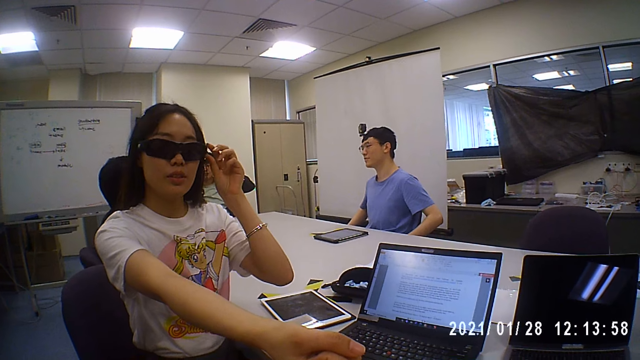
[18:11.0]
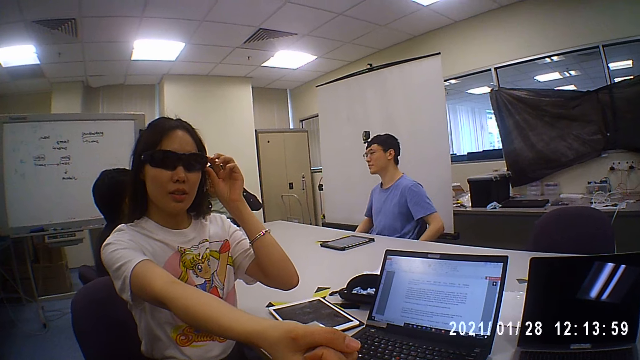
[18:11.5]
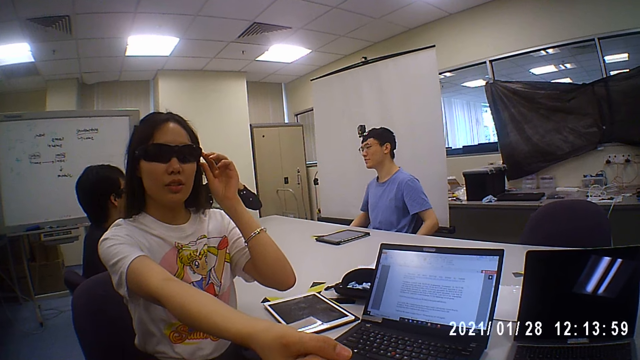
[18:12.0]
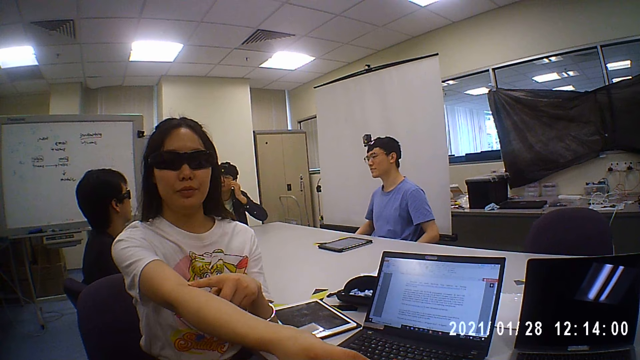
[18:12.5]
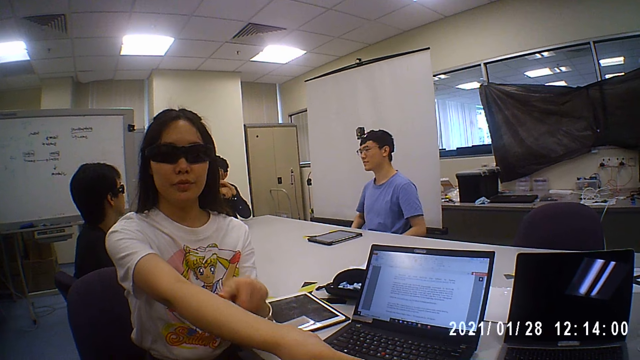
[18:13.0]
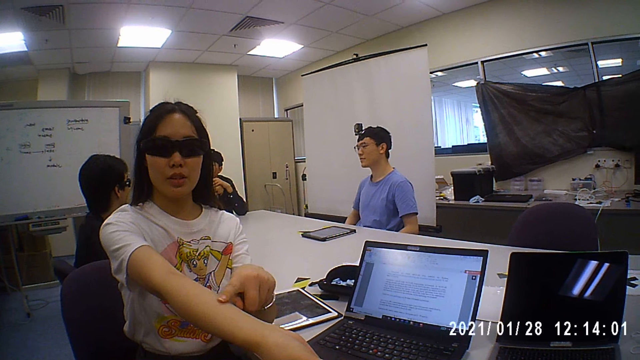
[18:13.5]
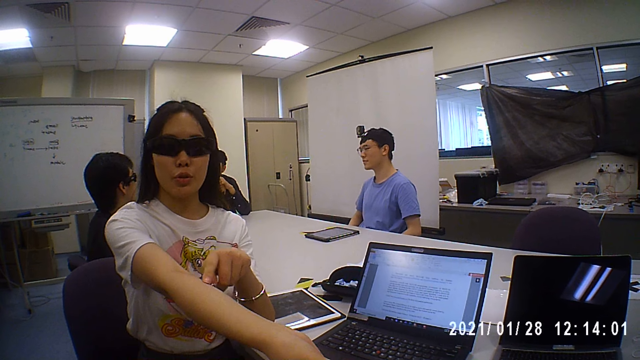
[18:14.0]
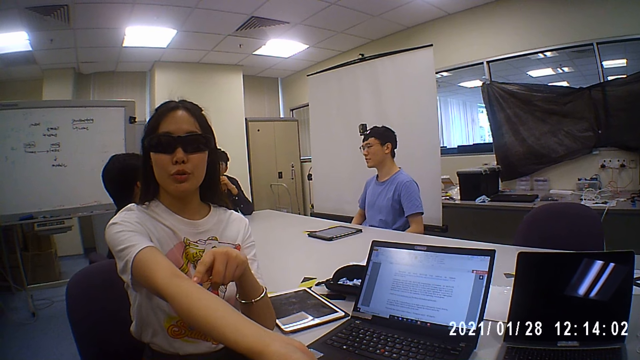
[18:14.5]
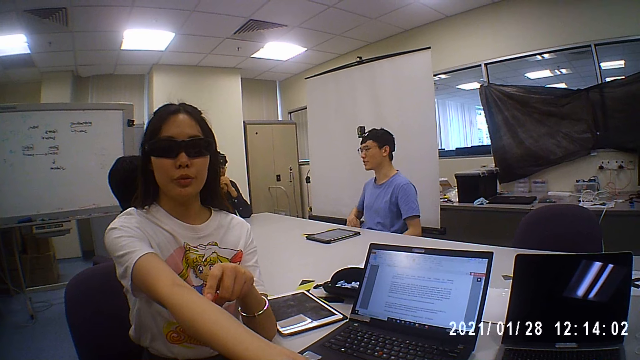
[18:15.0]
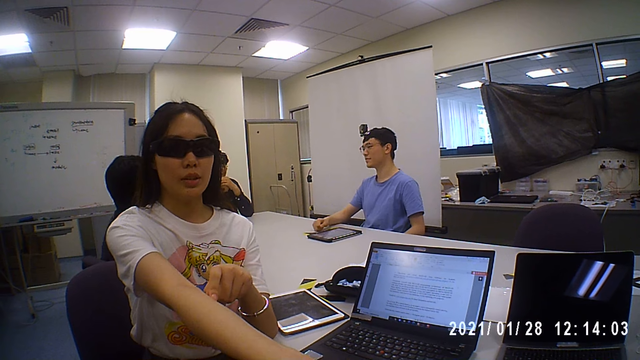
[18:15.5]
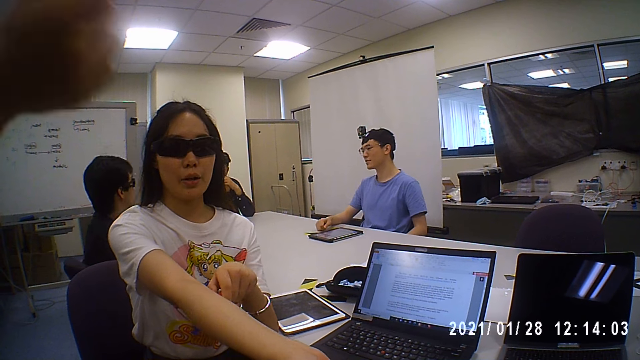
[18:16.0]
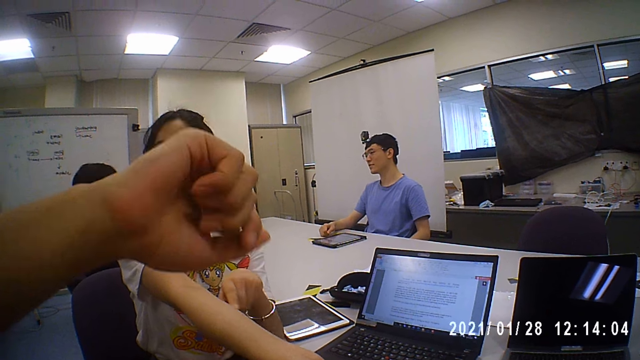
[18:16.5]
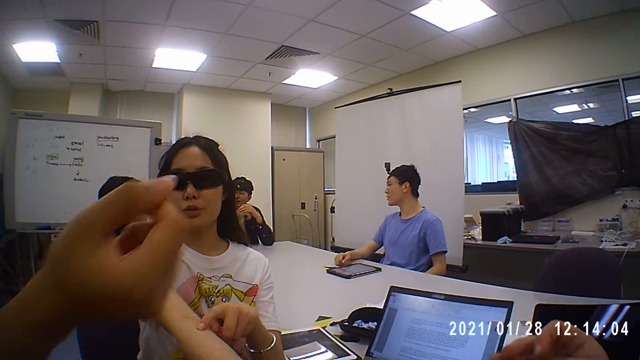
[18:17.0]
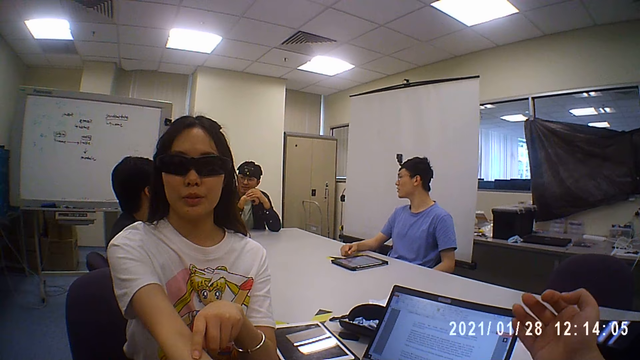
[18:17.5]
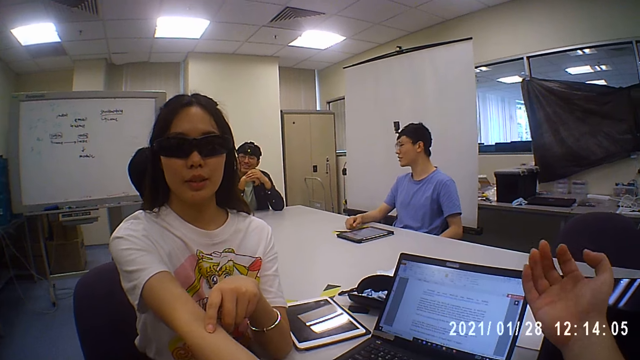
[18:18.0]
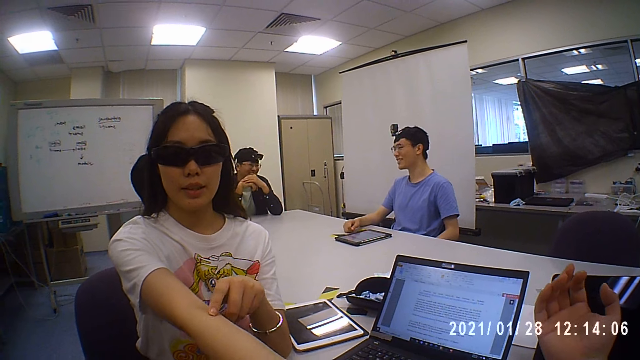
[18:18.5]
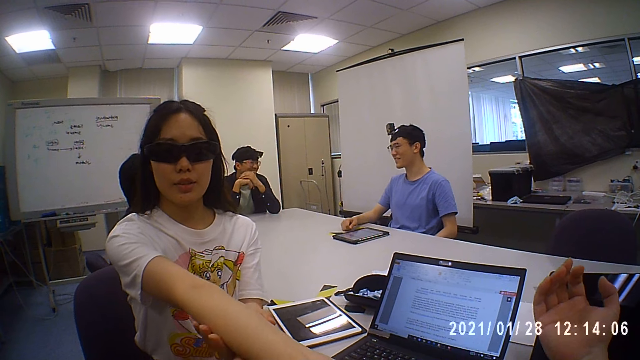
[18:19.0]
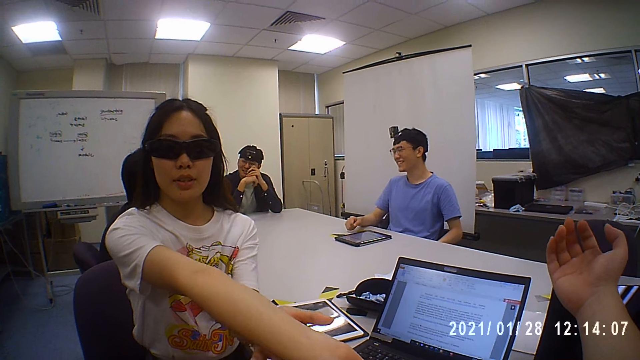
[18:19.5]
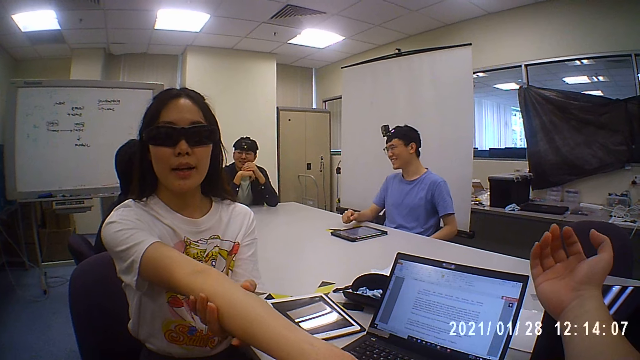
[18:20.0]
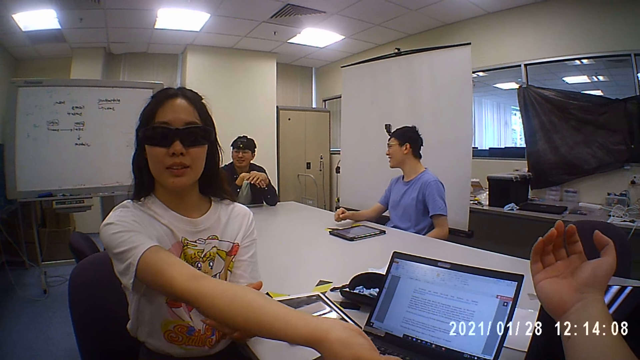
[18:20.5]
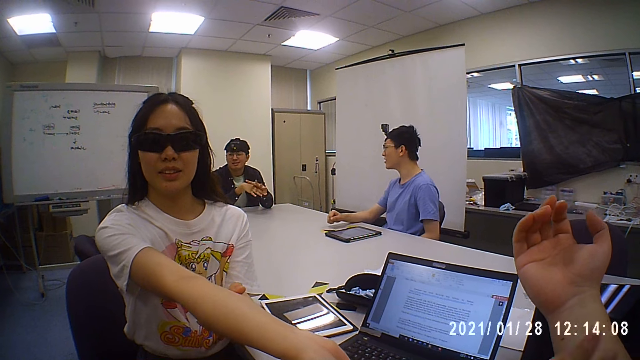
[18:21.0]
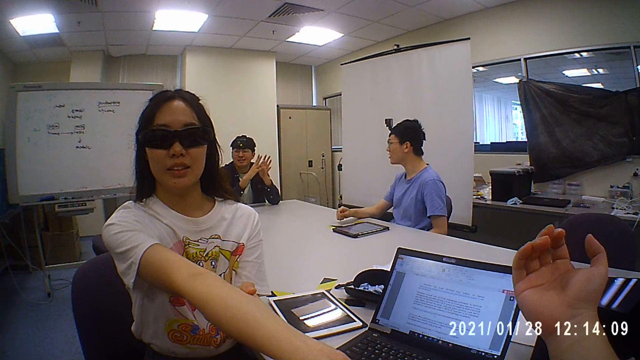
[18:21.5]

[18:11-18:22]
A lady stretches her arm. The lady adjusts a pair of glasses on her face with her left hand. The lady rubs her right arm with her left finger. The camera wearer stretches his hand too. Another person lifts her right hand.

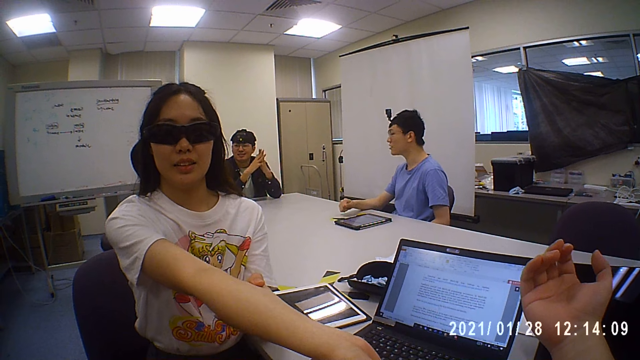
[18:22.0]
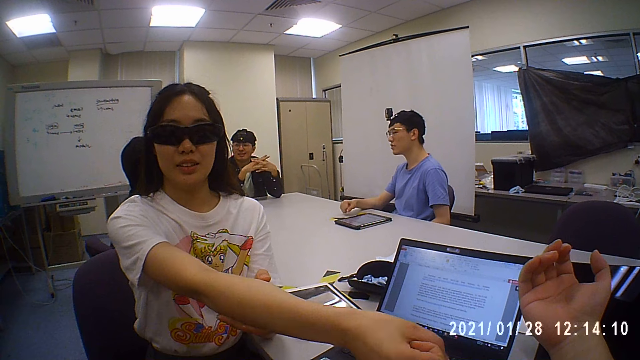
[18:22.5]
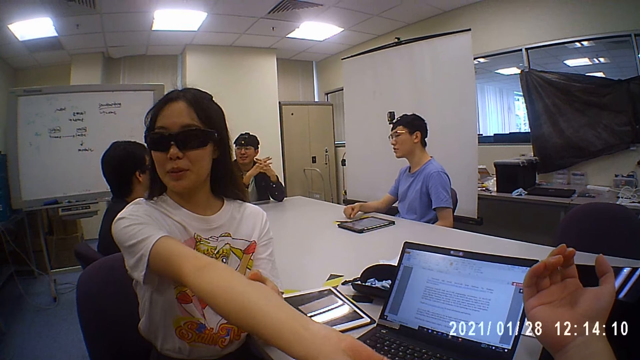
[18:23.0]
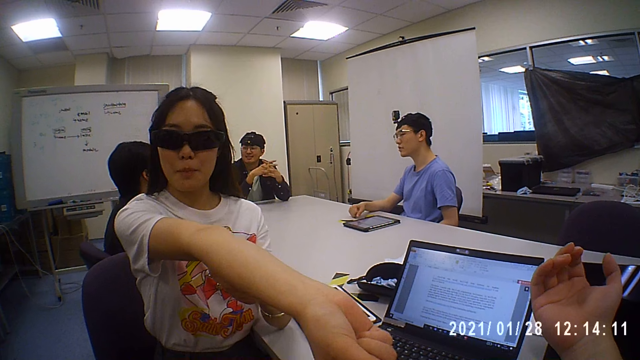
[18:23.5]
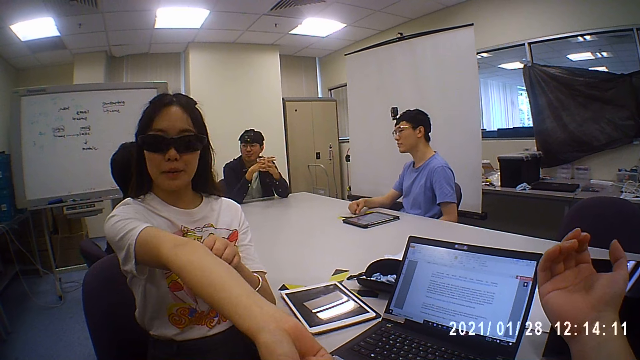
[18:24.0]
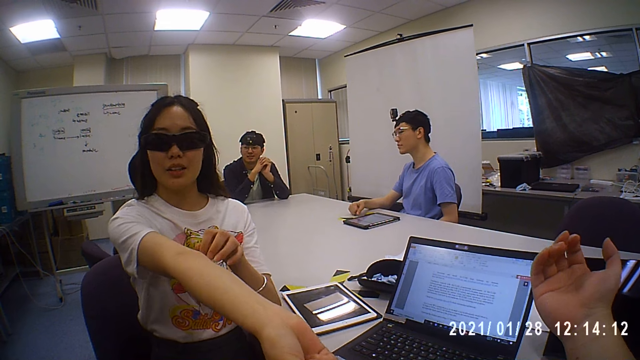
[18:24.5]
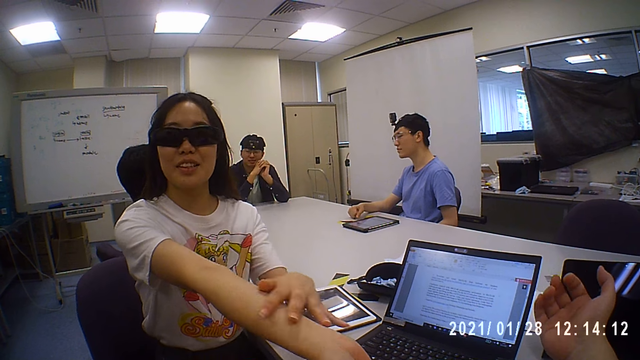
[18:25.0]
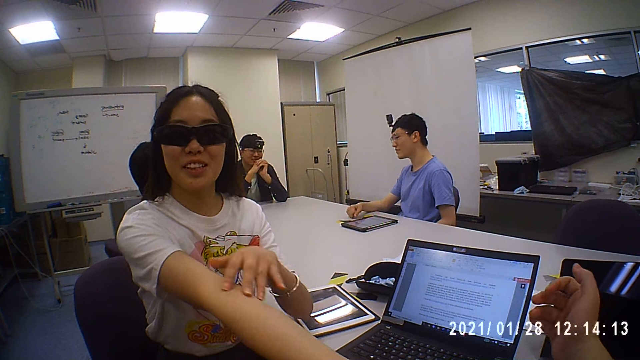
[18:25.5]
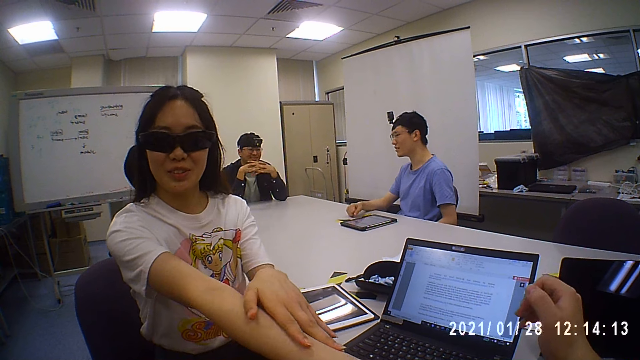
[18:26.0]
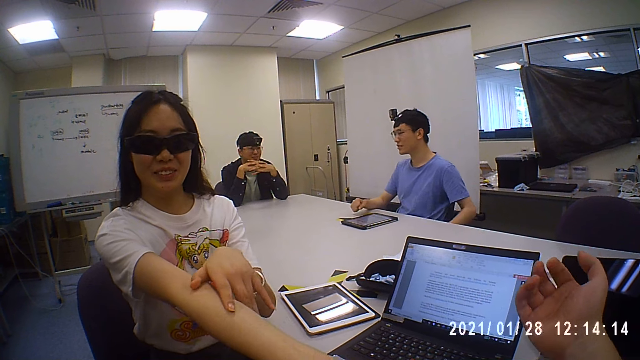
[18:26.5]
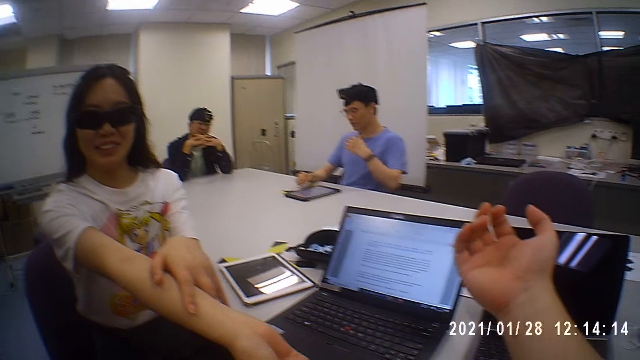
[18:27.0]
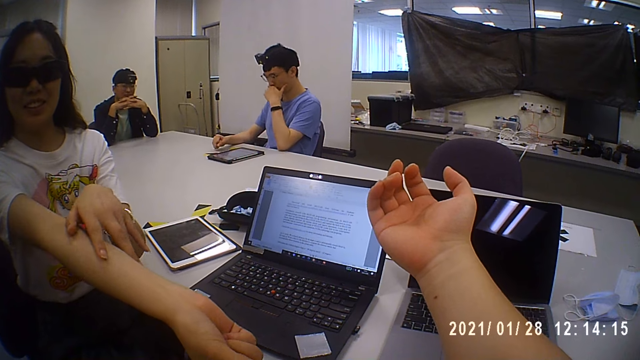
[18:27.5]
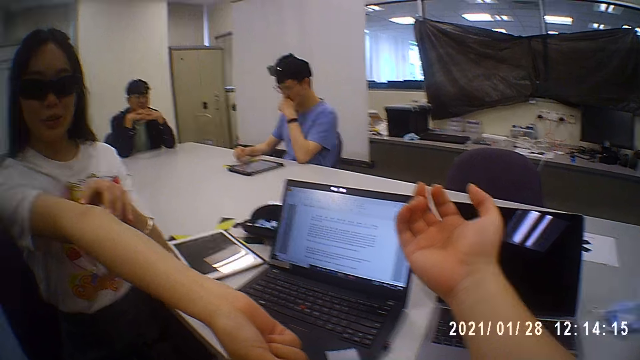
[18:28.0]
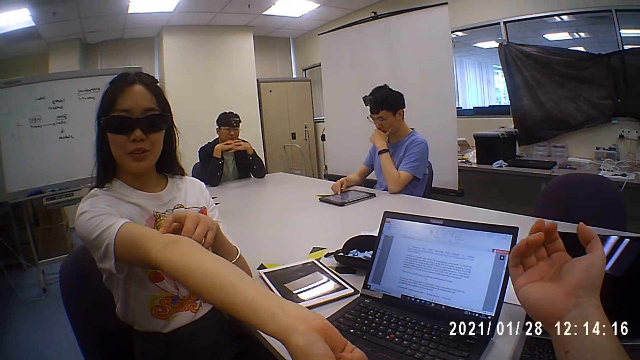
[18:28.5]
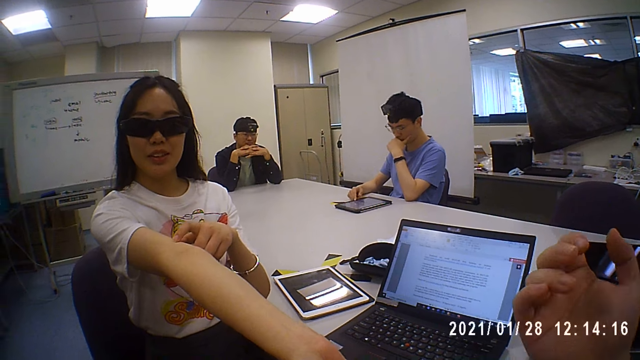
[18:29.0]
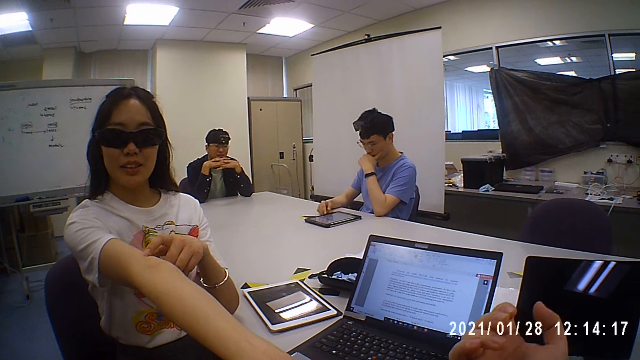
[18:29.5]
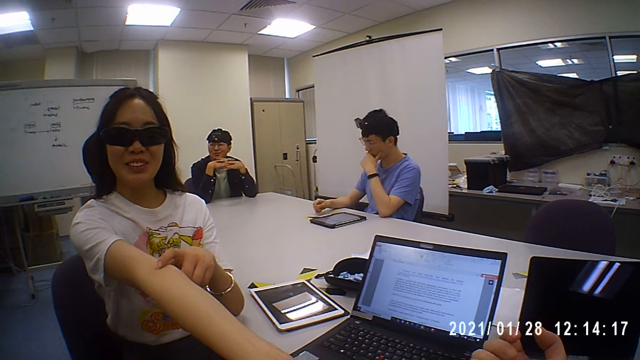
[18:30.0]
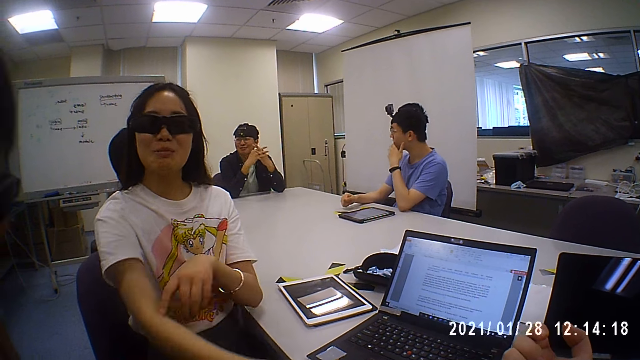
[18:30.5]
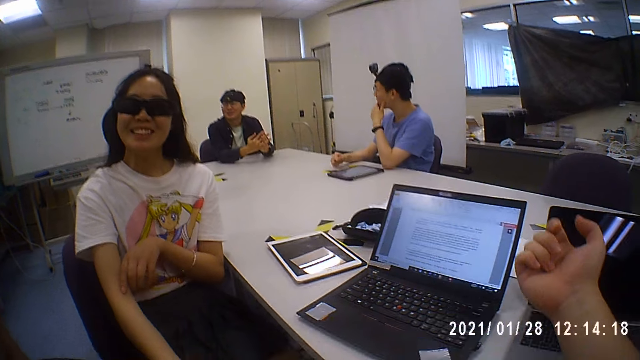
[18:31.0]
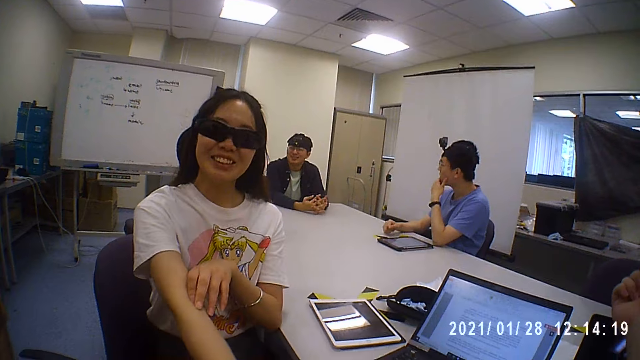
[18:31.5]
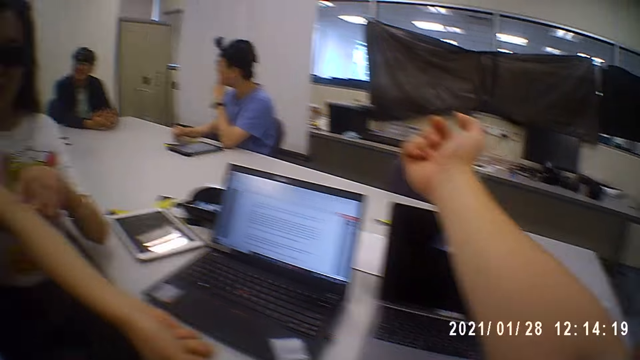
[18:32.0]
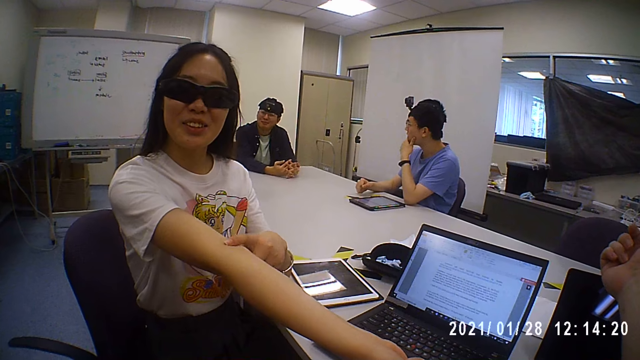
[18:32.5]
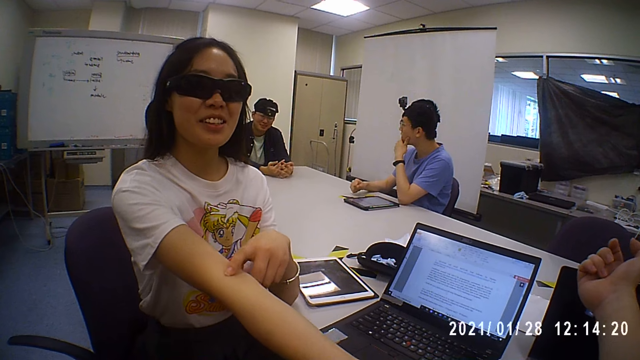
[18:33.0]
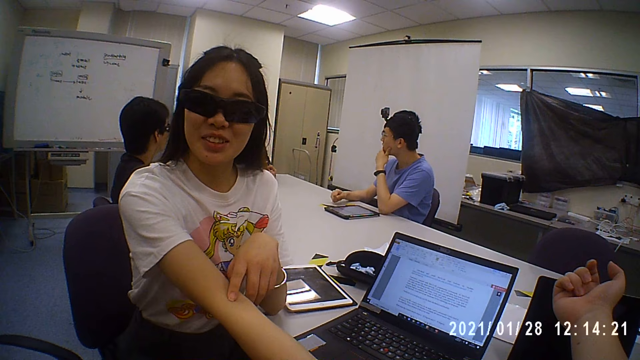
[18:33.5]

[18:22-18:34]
A person rubs her right hand. The camera wearer is talking to a woman.
